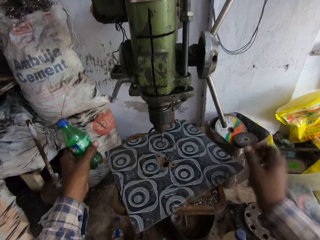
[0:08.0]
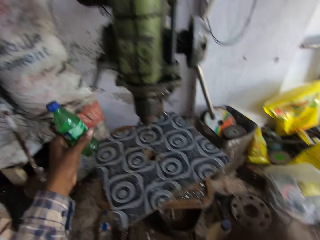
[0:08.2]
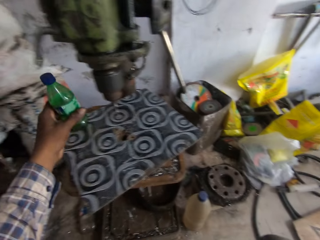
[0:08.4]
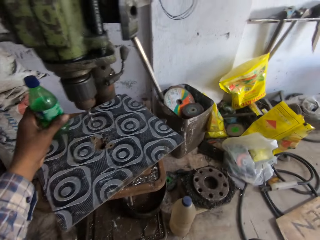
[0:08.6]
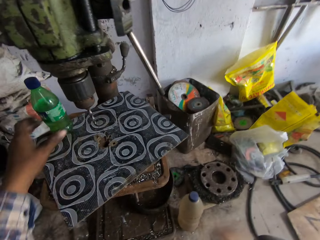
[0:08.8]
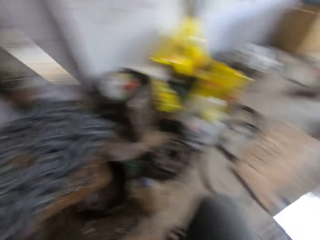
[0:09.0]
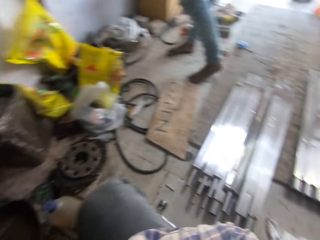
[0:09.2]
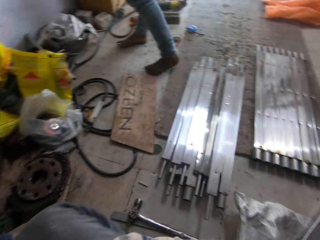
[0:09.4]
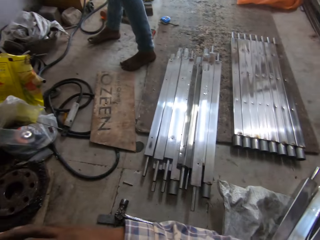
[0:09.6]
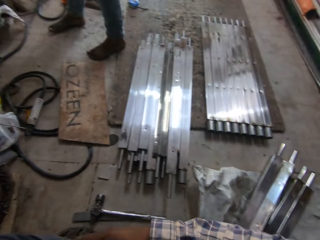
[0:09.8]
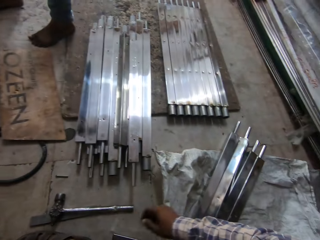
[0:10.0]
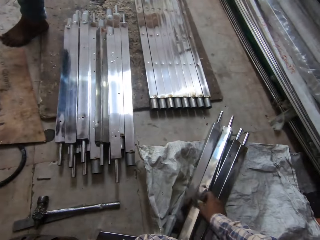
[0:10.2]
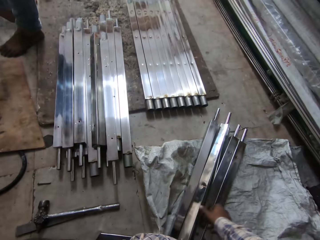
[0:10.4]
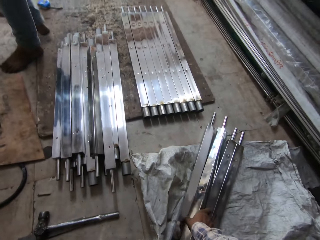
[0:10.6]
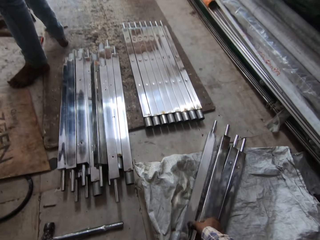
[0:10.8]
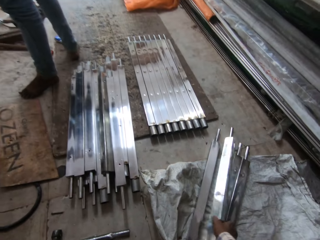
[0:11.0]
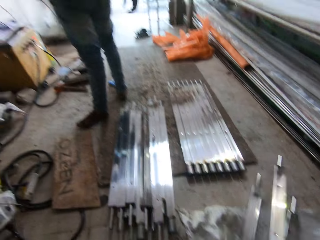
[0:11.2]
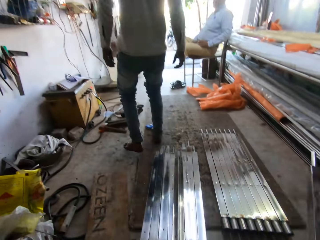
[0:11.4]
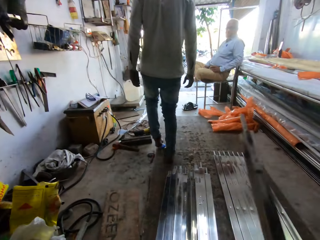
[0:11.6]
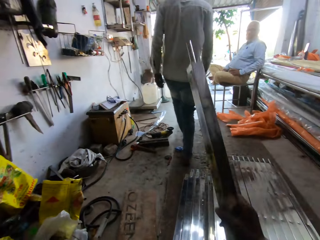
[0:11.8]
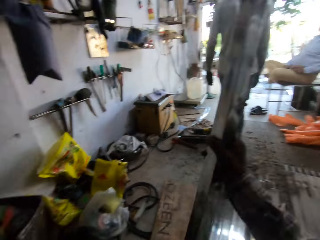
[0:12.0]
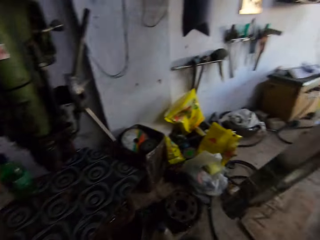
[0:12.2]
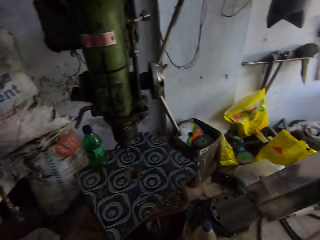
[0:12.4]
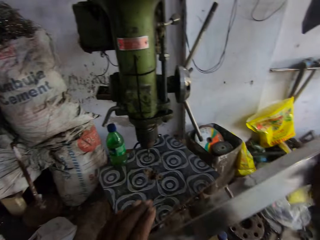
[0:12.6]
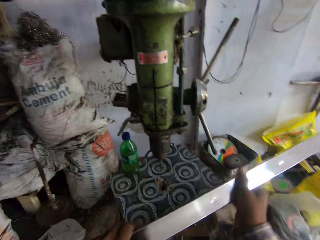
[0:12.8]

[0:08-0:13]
The camera wearer places the bottle of lubricant on the cover with his left hand. He coughs in the room. He picks up a piece of metal with his right hand from the floor.

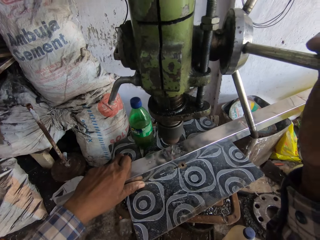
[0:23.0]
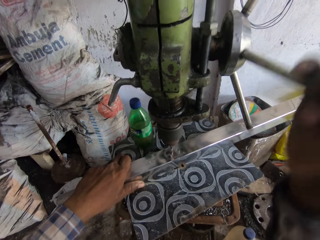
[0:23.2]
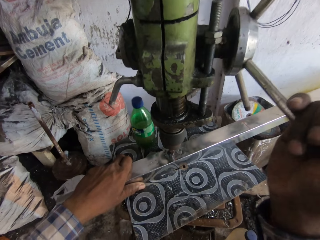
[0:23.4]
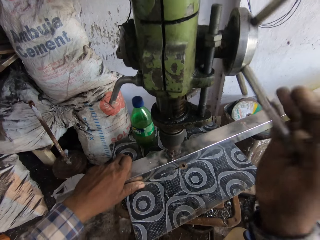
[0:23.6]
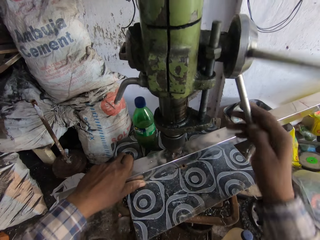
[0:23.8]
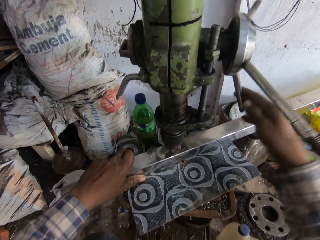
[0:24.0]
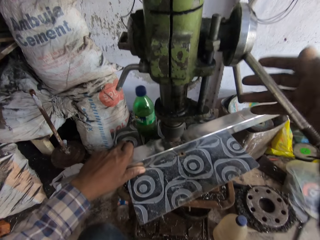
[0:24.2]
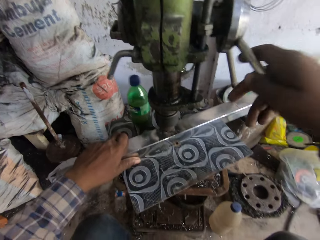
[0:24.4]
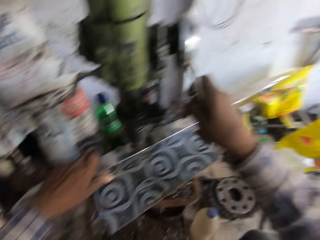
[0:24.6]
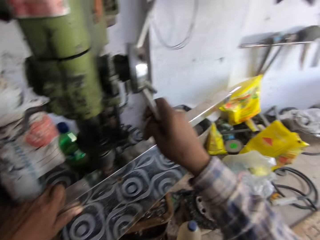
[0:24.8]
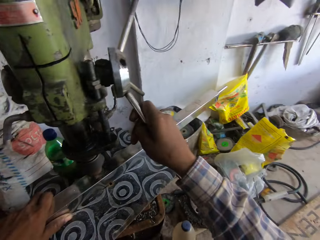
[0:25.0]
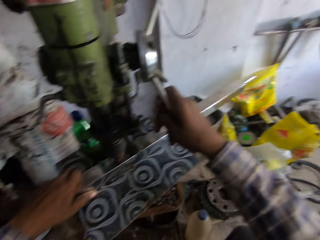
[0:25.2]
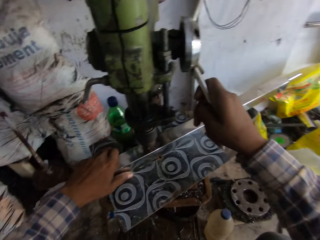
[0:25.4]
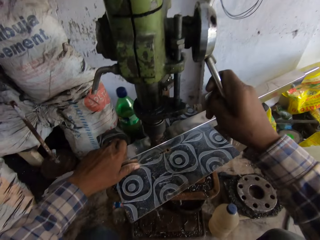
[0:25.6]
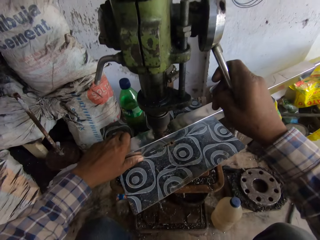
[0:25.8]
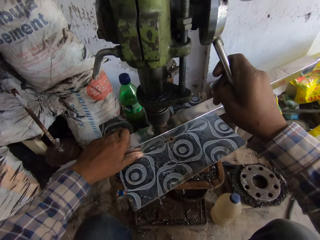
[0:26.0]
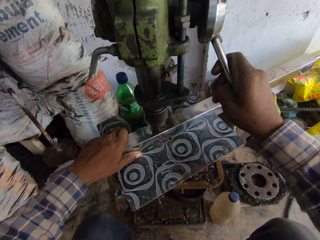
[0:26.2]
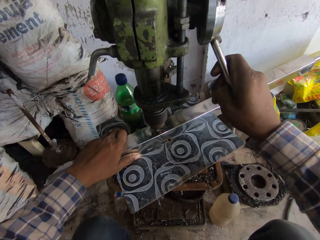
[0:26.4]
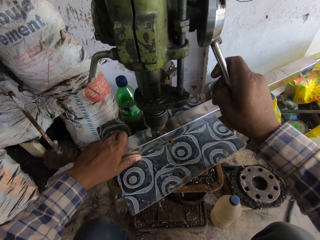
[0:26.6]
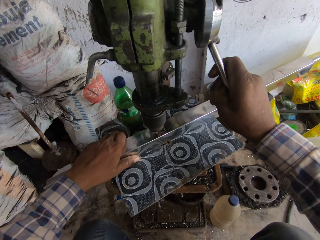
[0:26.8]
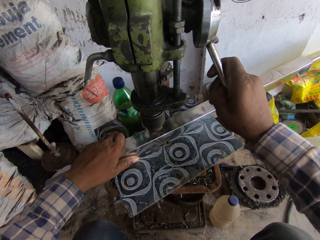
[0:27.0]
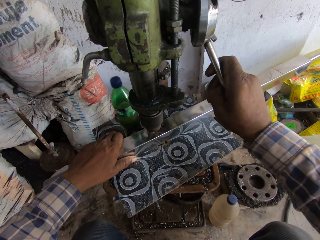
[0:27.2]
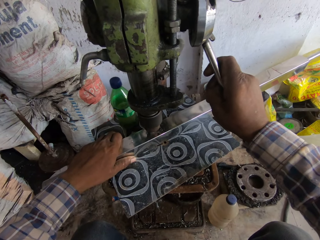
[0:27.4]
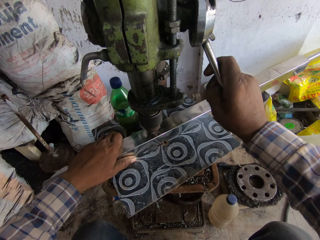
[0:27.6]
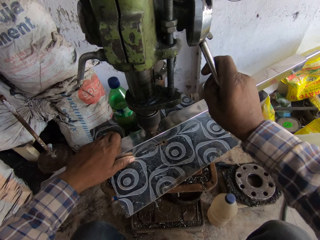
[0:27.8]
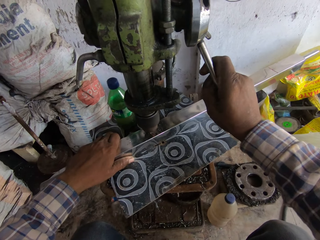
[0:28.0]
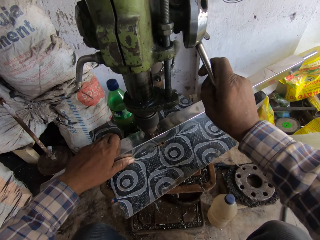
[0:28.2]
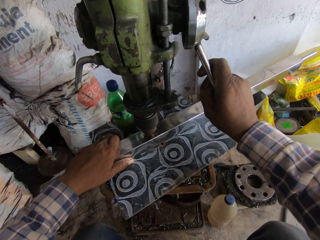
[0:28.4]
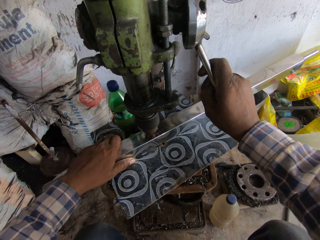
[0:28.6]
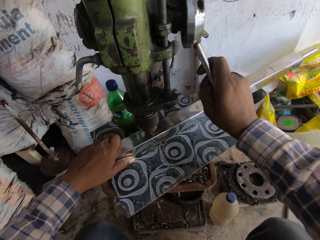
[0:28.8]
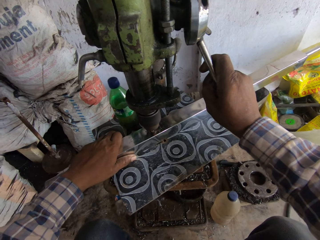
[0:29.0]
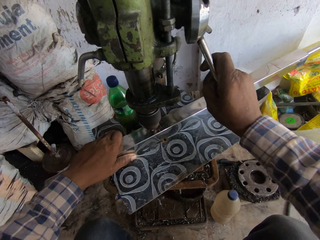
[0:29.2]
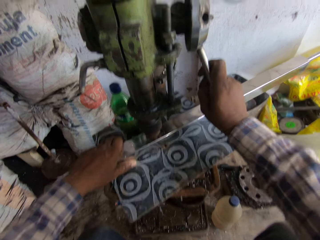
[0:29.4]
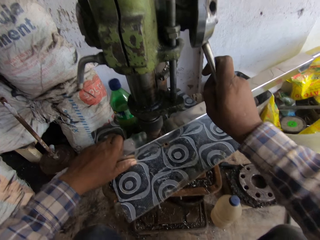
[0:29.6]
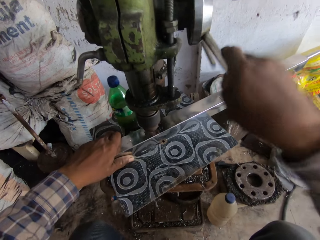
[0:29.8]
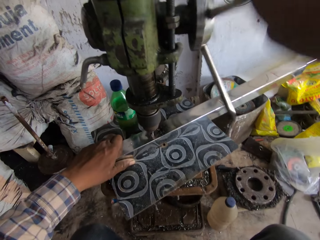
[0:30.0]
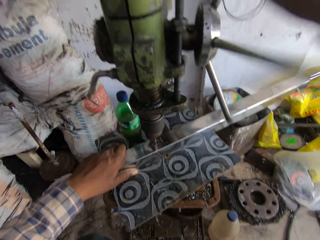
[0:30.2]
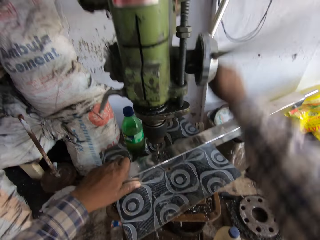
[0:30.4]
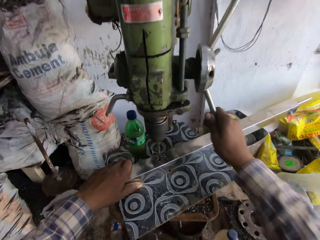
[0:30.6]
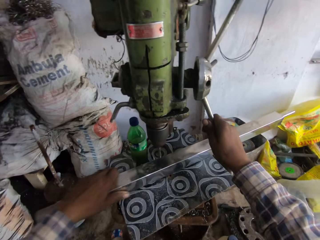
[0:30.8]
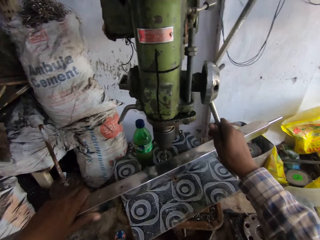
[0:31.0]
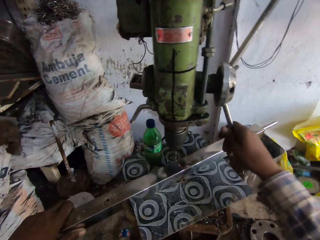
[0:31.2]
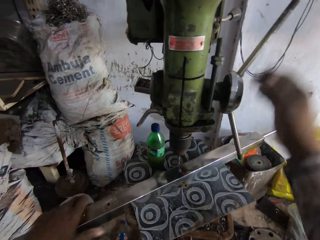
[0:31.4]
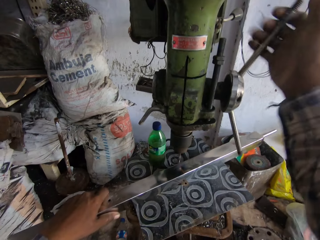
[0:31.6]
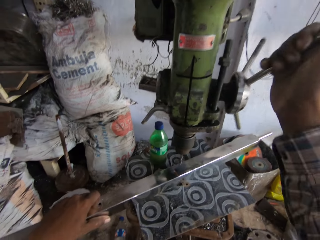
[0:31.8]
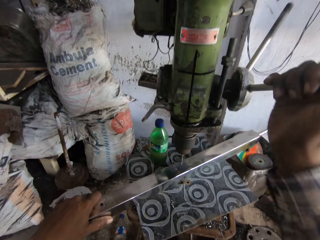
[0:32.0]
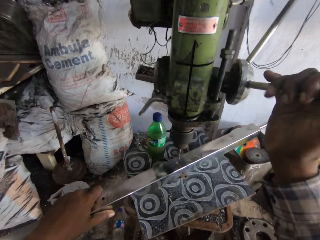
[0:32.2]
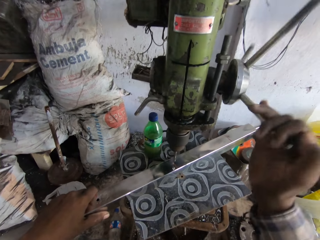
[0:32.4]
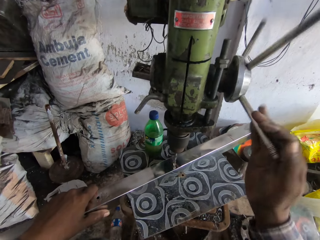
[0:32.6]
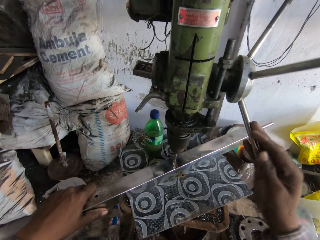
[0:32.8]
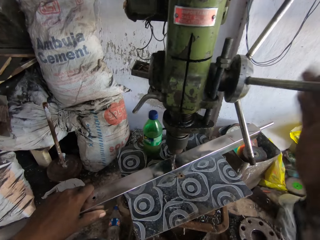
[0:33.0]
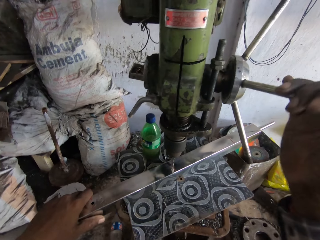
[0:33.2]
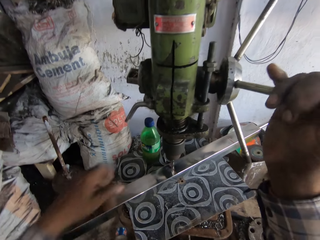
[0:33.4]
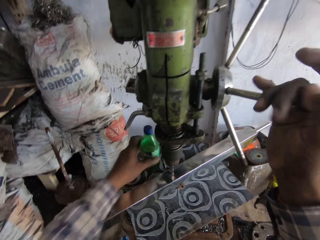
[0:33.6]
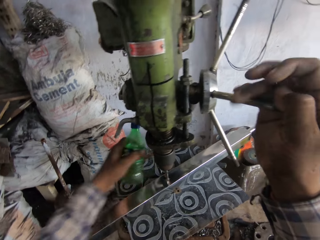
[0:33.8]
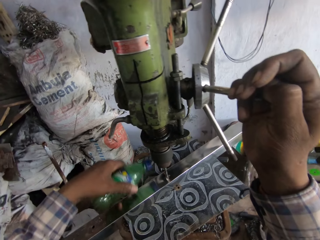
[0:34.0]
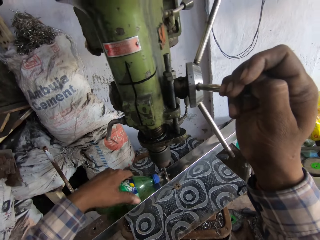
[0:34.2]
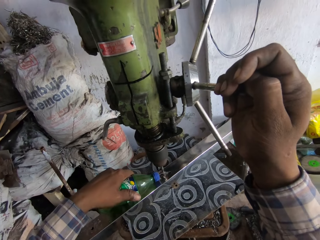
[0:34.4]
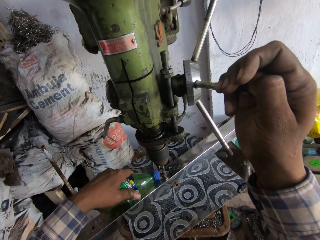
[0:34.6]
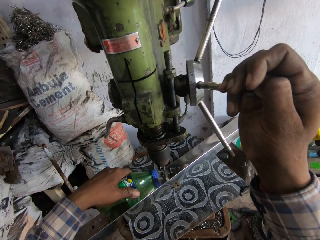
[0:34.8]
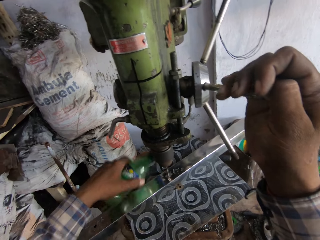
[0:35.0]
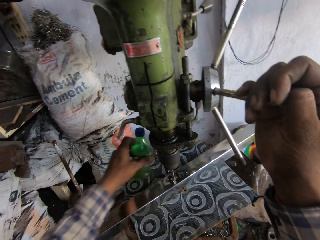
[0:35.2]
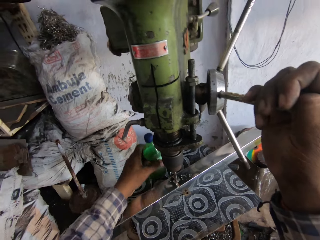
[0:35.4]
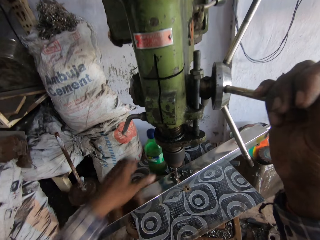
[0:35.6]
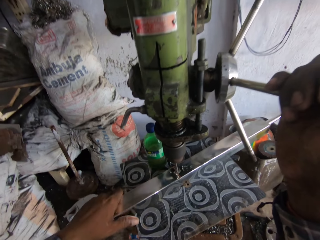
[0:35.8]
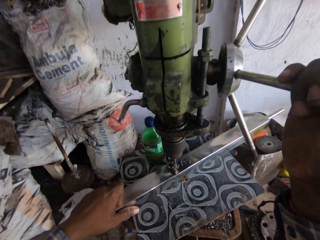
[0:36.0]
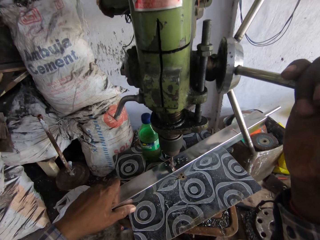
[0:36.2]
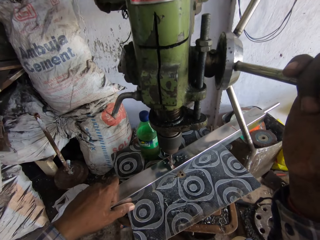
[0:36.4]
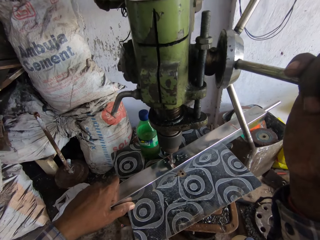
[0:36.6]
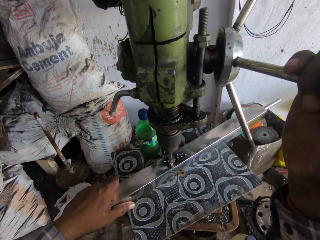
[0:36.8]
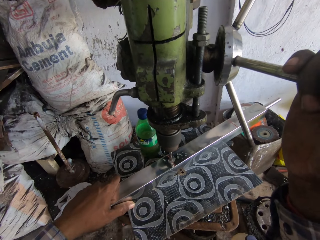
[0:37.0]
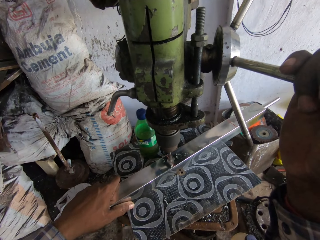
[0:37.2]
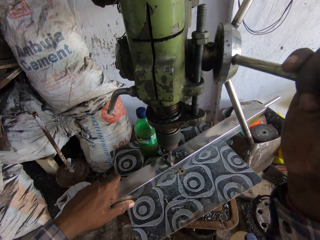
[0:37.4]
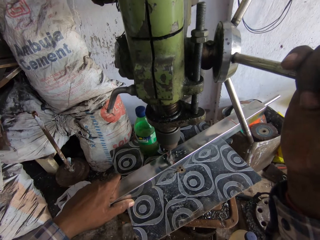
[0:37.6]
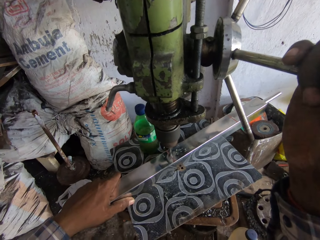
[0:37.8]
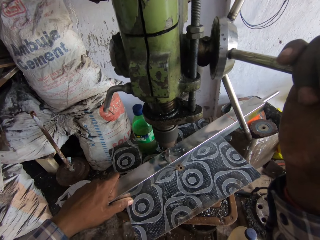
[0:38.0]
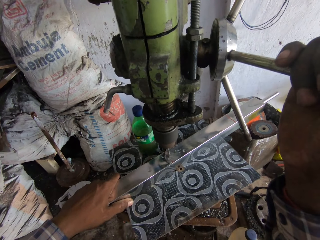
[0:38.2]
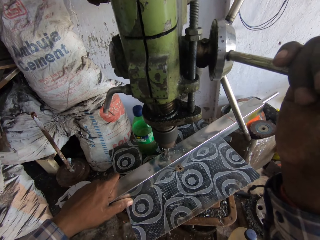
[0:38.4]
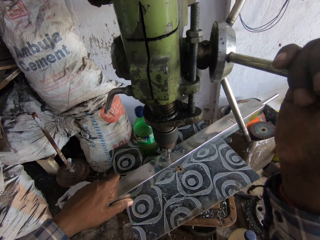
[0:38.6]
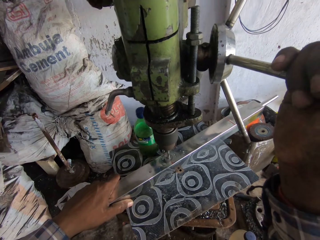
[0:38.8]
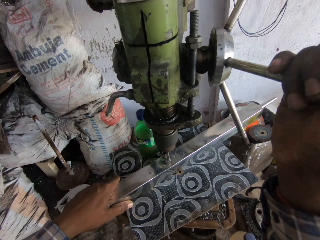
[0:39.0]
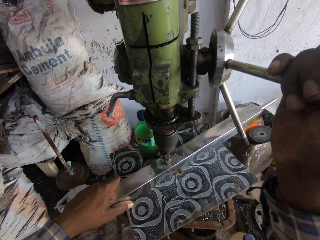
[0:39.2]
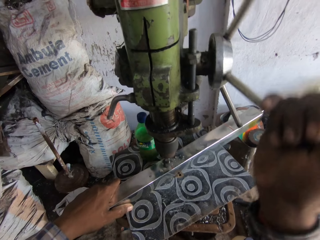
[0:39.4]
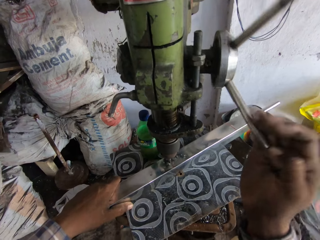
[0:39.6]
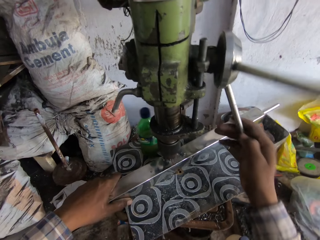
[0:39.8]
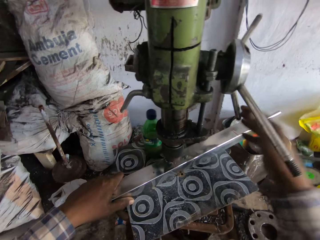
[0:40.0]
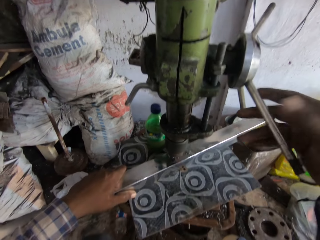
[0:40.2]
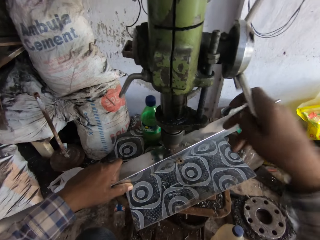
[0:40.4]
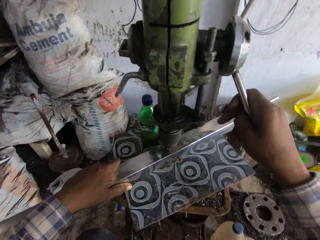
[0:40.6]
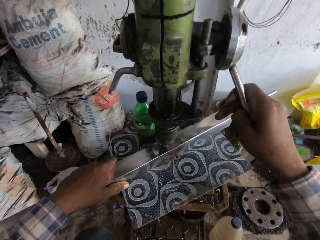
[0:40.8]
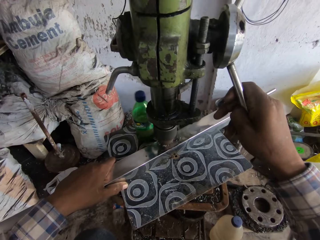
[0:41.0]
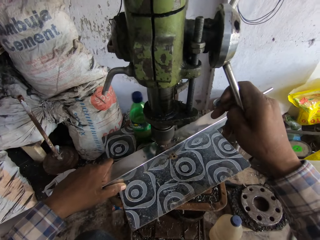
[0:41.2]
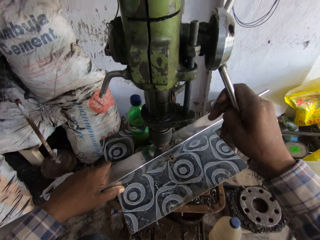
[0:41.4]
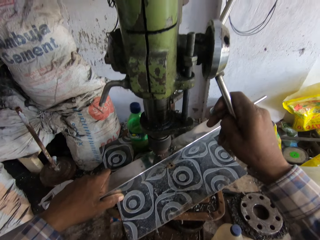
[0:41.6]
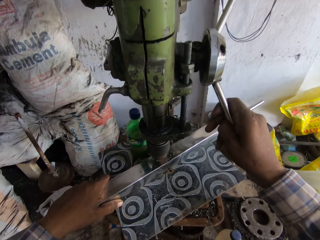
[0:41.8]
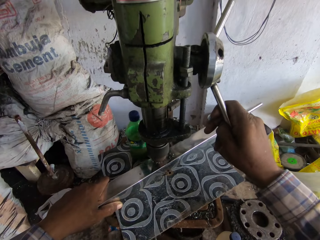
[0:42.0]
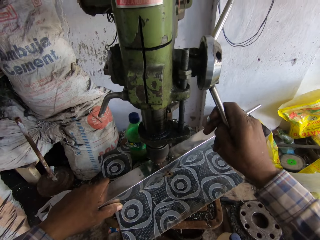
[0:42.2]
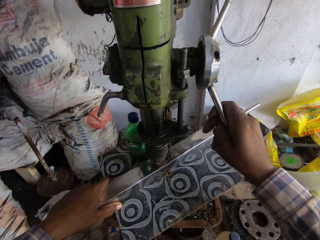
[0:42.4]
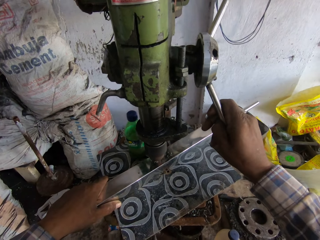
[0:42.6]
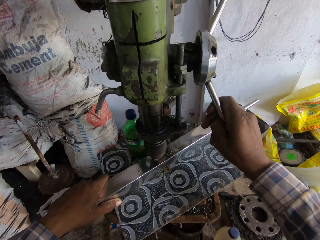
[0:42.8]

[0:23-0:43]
The camera wearer operates the capstan wheel of the geared head drill with his right hand. He drills the holes on the metal. He operates the capstan wheel of the geared head drill with his right hand again. He adjusts the piece of metal on the table of the geared head drill with his left hand. He pulls the metal on the stool. He operates the capstan wheel of the geared head drill with his right hand. He picks up the bottle of lubricant from the table with his left hand. He drills the piece of metal with the geared head drill with both hands. He pours lubricant from the bottle of lubricant on the chuck of the geared head drill with his left hand. He drops the bottle of lubricant on the table with his left hand. He holds the piece of metal on the table with his left hand. He drills the hole on the metal. He operates the capstan wheel of the geared head drill with his right hand.
